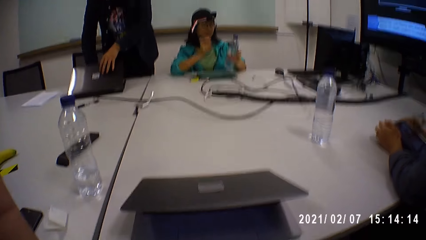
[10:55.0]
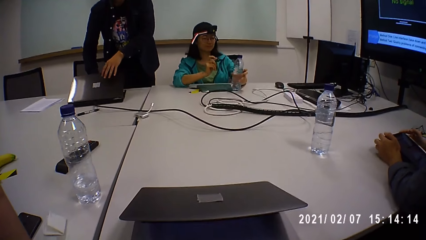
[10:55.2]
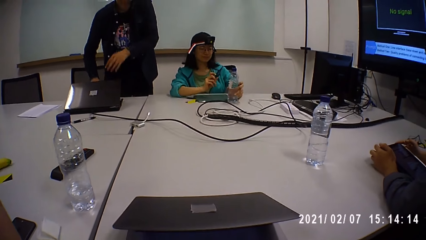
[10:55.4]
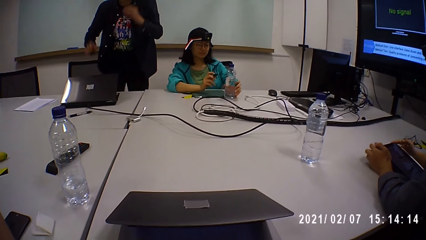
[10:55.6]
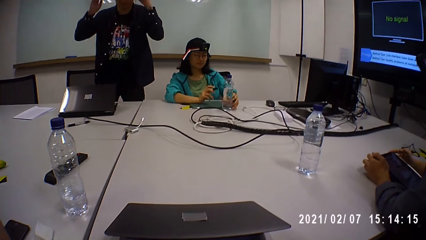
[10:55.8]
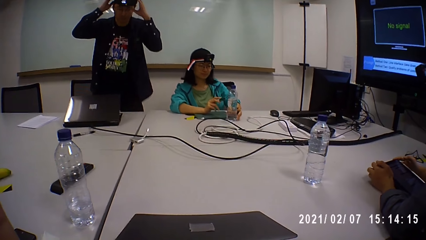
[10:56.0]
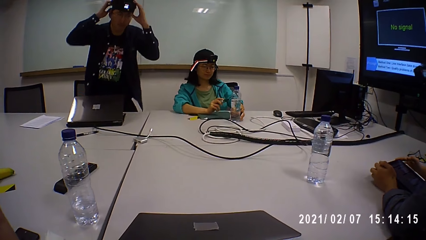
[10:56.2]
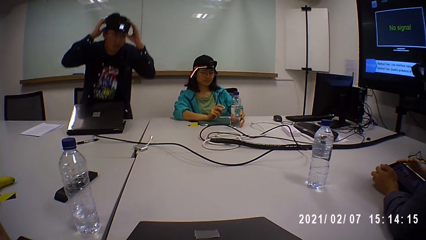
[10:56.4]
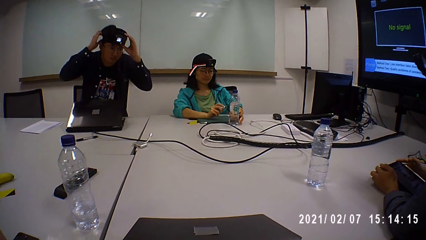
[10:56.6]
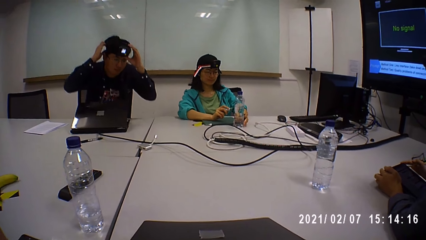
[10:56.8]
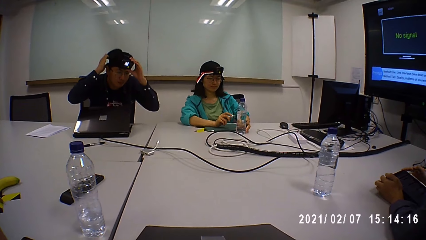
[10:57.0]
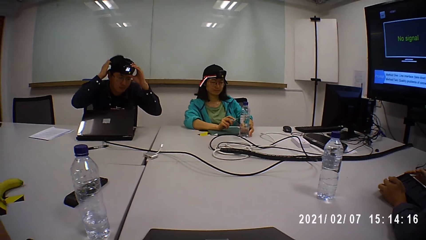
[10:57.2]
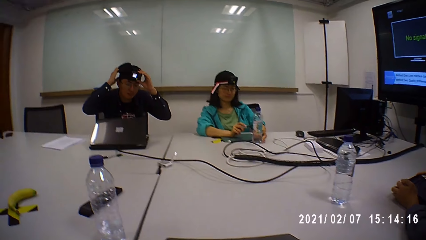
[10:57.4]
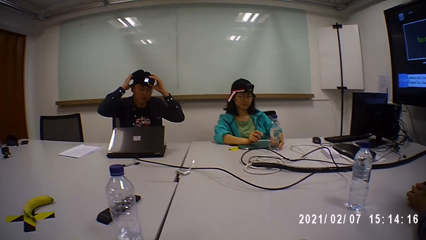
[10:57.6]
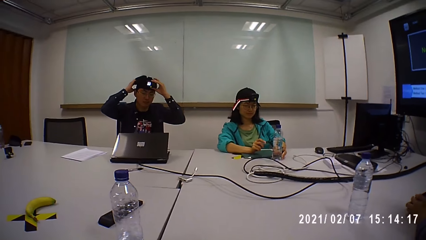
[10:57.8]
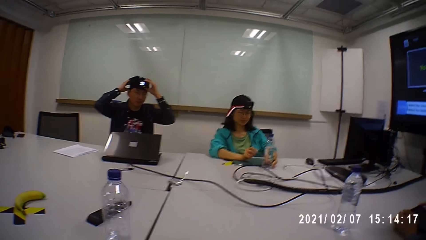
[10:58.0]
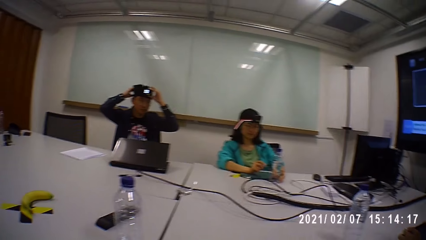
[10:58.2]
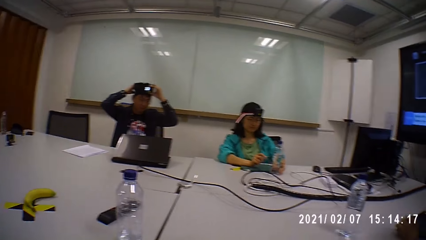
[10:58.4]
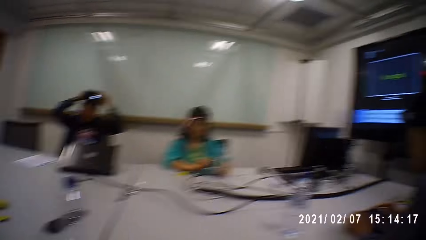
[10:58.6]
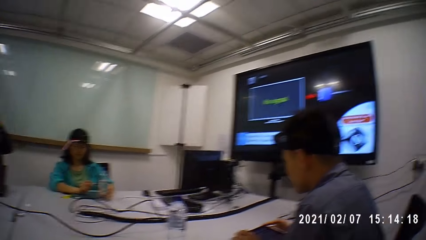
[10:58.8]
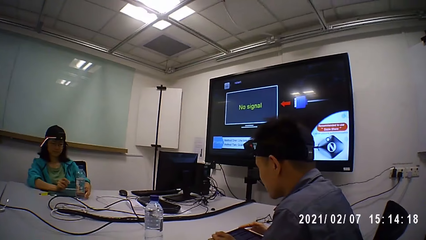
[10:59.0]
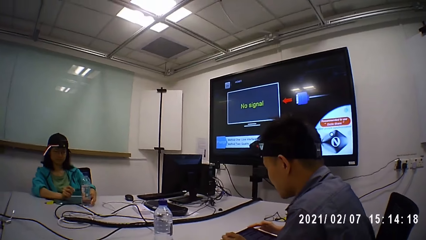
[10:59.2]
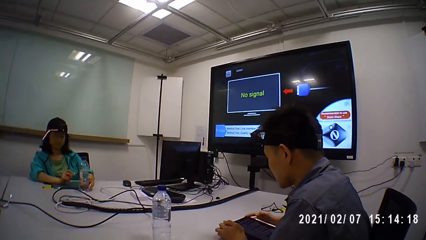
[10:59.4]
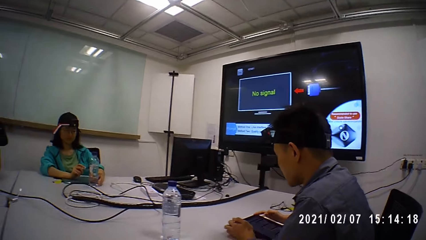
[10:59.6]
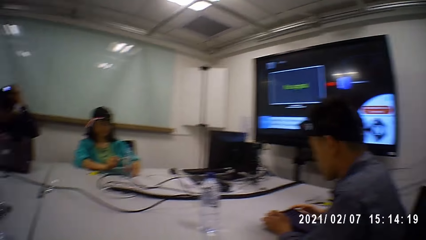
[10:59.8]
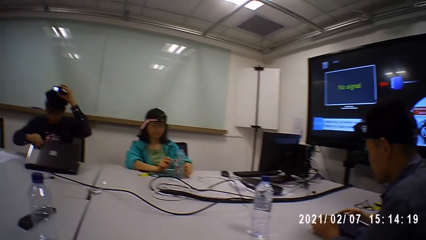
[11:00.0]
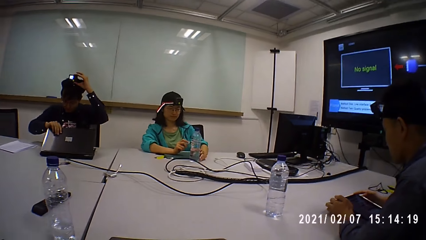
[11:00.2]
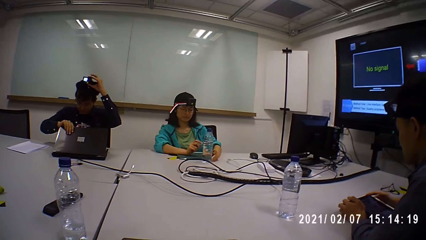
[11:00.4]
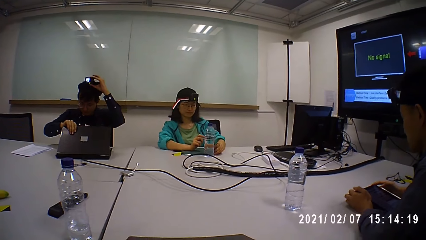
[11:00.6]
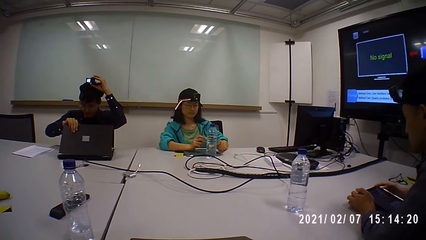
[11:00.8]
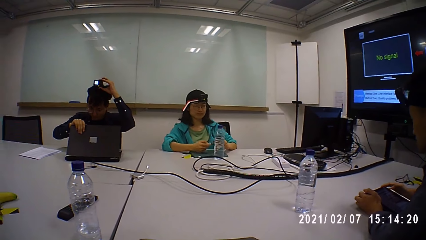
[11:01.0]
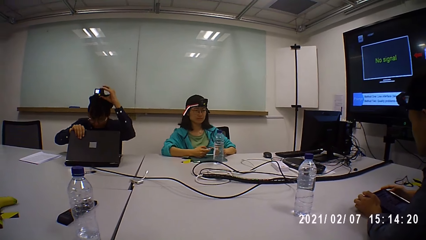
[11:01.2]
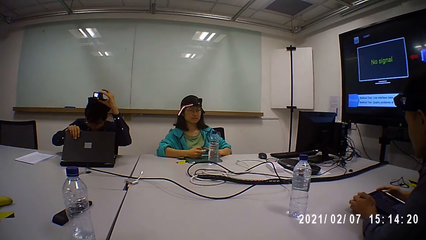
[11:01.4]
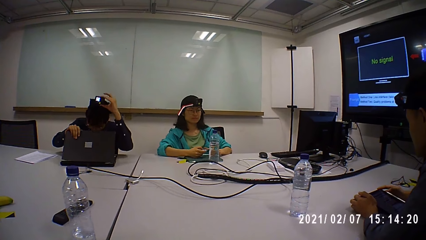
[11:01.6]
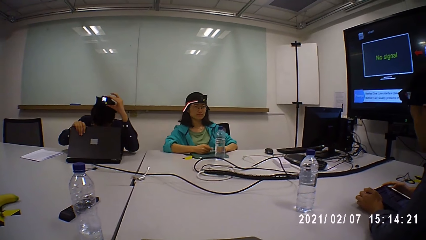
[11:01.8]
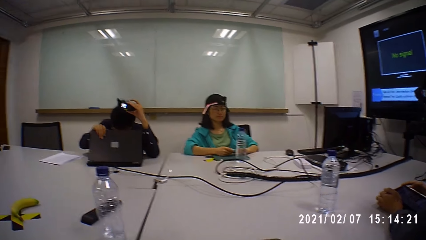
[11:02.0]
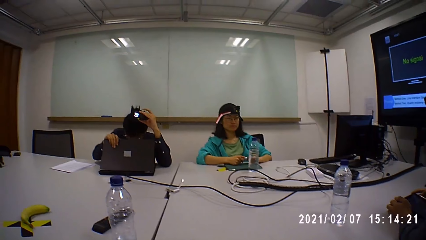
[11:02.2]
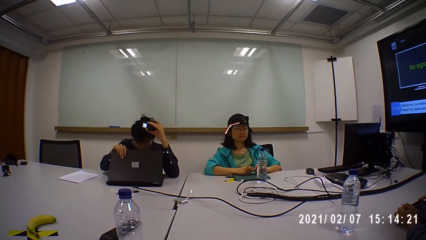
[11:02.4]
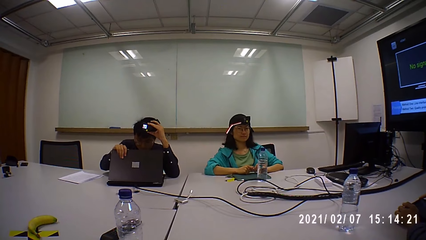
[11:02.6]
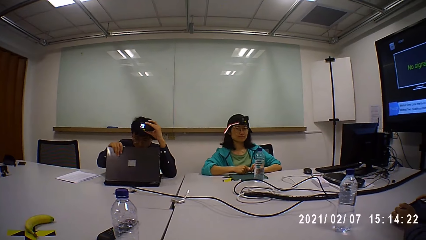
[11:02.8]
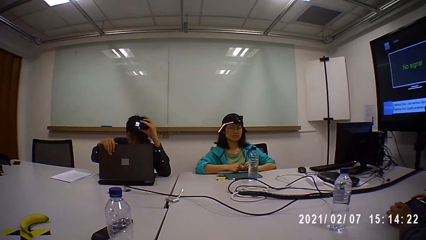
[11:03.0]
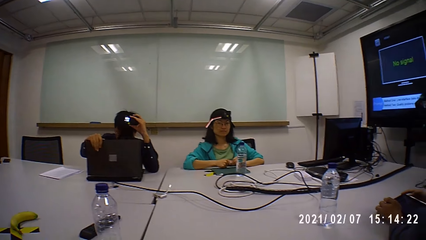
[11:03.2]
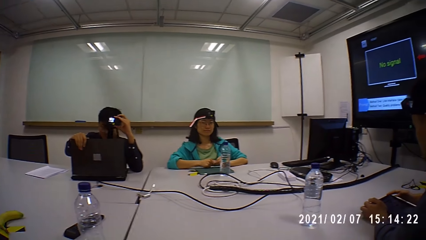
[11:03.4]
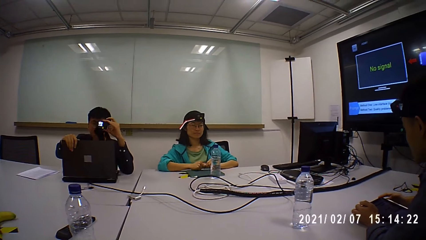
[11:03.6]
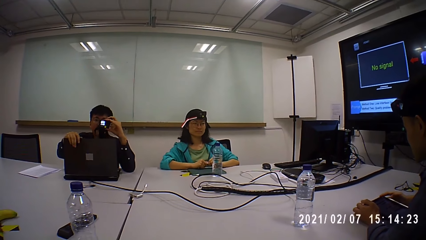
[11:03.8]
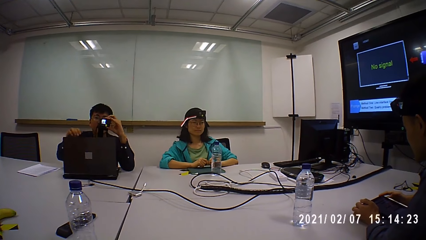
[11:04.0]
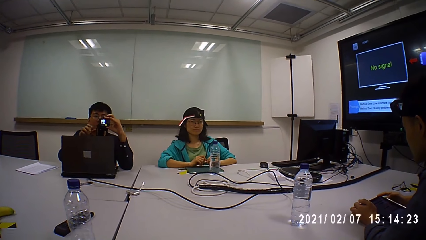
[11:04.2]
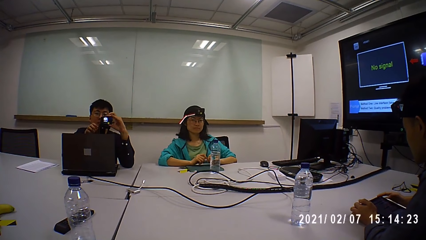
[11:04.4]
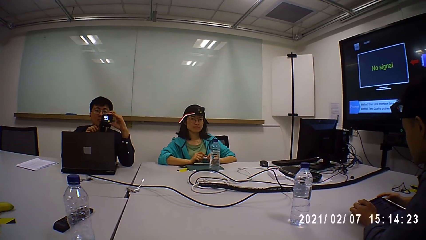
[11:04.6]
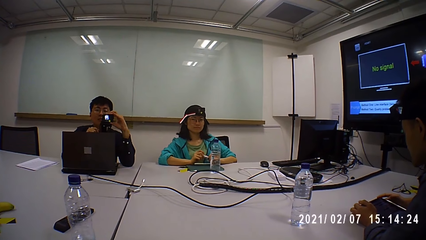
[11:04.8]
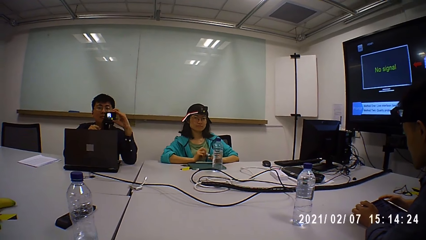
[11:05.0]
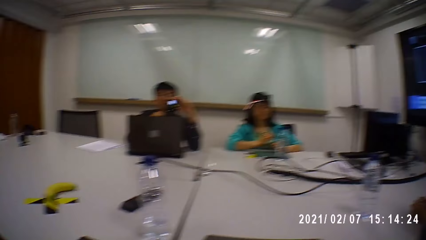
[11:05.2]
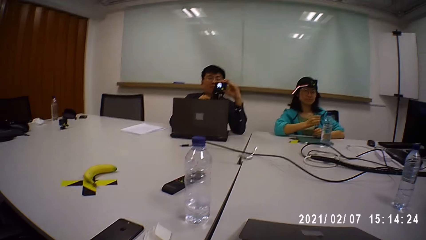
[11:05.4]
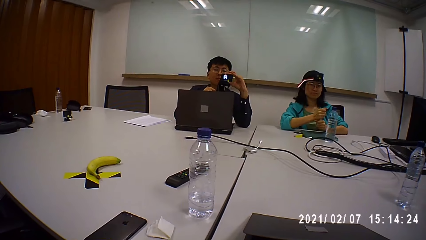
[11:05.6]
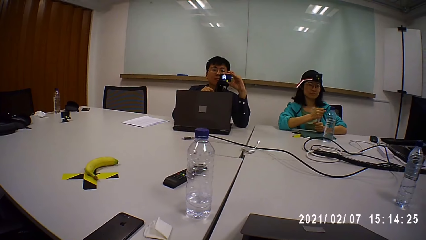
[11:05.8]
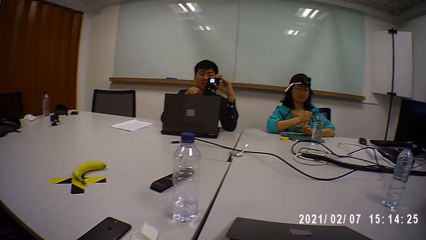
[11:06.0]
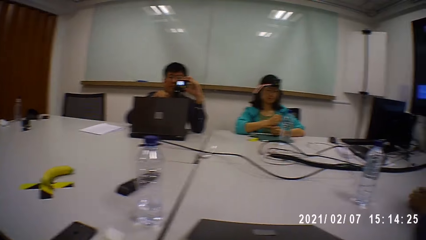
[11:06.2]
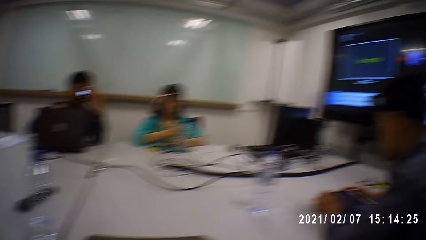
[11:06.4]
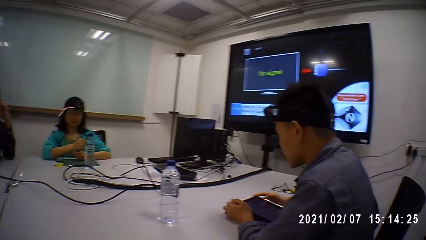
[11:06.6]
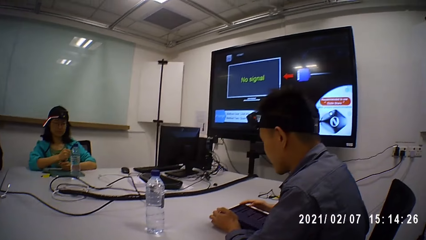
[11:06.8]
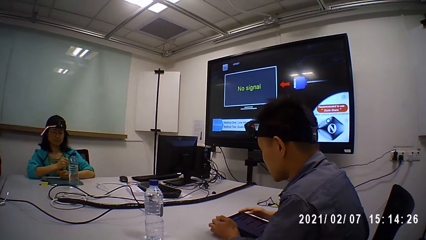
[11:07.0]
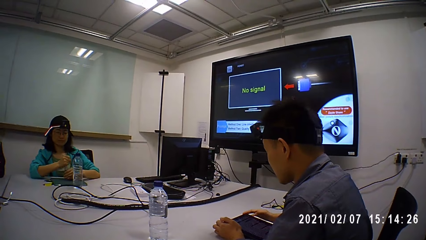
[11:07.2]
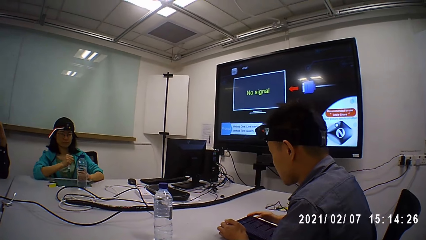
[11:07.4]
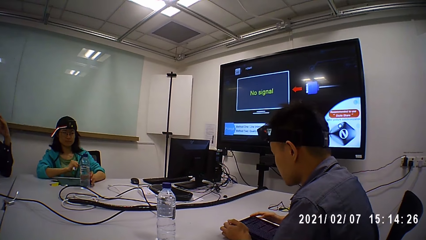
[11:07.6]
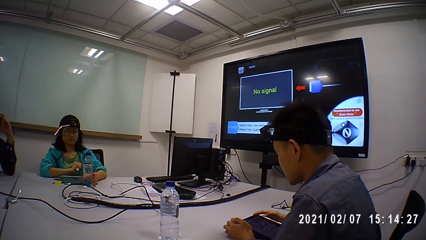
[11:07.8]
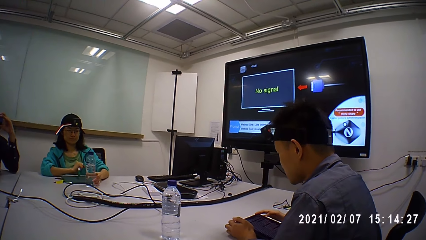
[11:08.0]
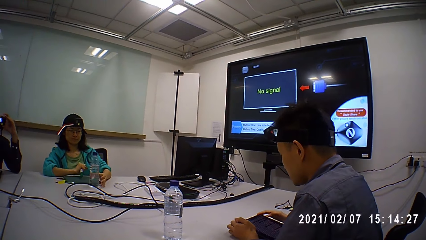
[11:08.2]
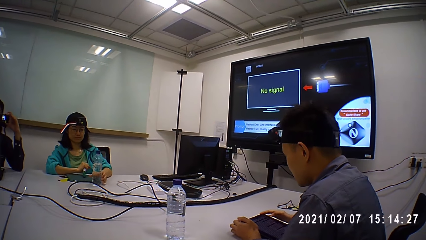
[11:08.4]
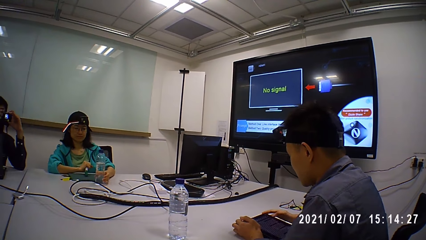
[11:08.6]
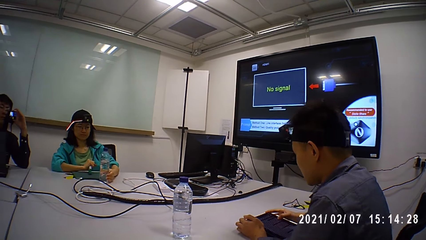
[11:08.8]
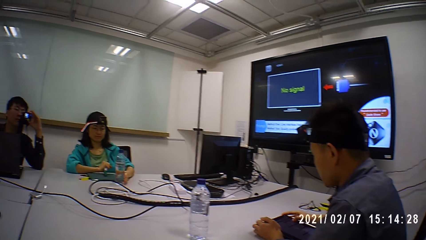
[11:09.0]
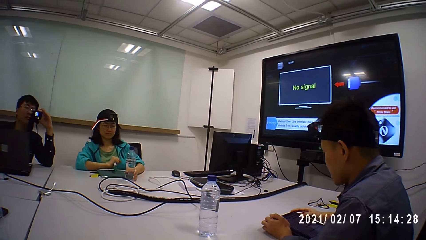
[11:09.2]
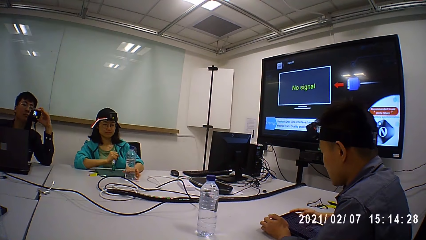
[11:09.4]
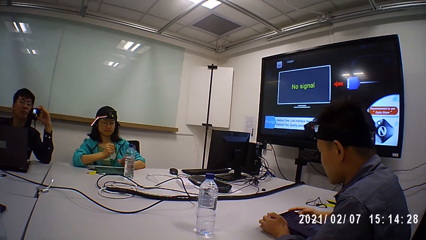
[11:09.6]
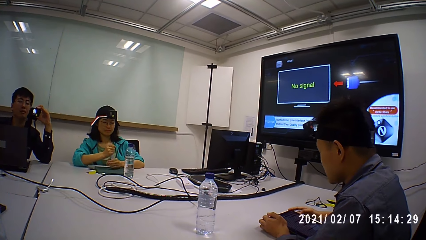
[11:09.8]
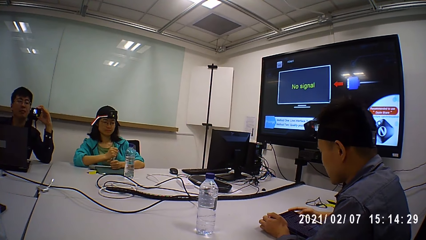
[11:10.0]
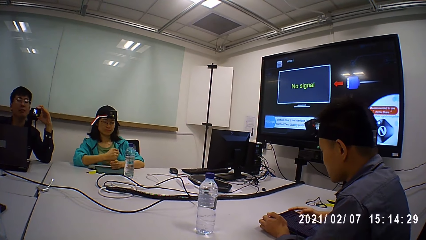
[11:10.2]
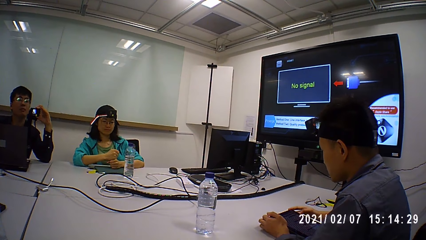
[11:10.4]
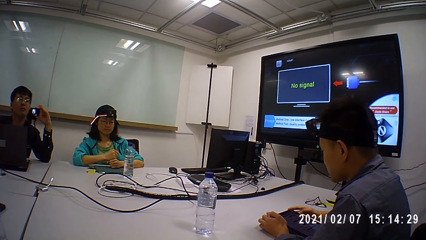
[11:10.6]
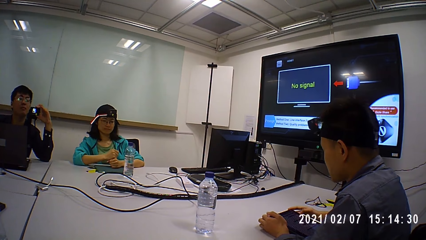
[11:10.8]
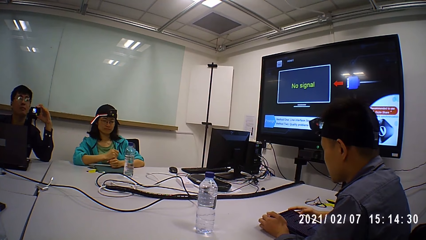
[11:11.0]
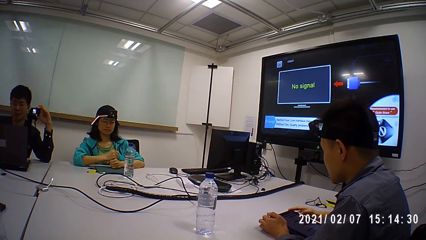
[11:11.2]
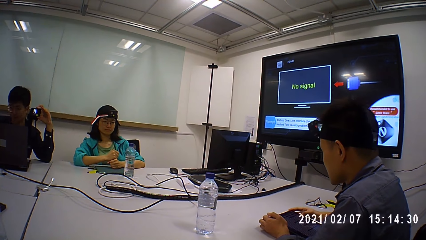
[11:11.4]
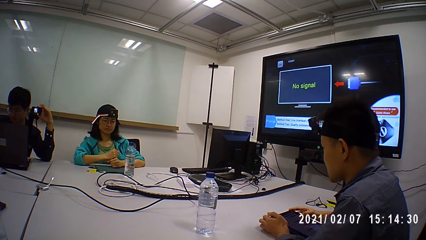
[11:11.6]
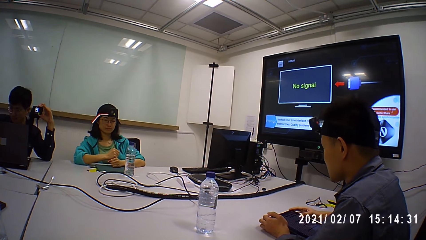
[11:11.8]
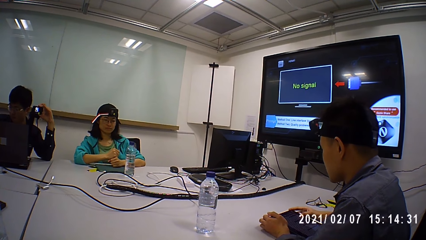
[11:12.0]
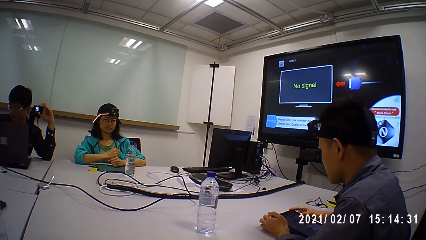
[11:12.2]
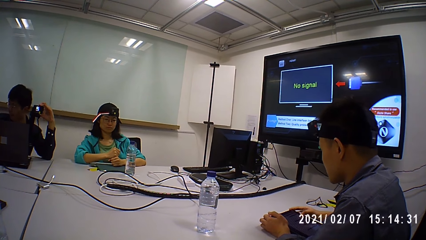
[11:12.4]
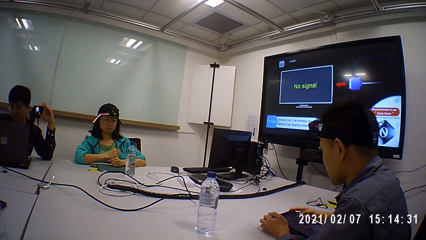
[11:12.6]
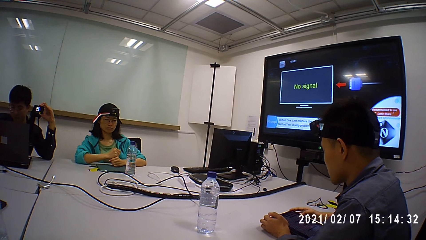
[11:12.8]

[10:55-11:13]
The camera wearer adjusts the camera. A man sits on a chair. The man adjusts the camera on his head. A woman places the water bottle on a table. The camera wearer looks around. The man opens the laptop. The woman closes the marker with a lid. The man removes the camera from his head. The camera wearer turns to another man. The other man reads on the tablet. The woman moves the water bottle on the table. She places her hands on the laptop.
